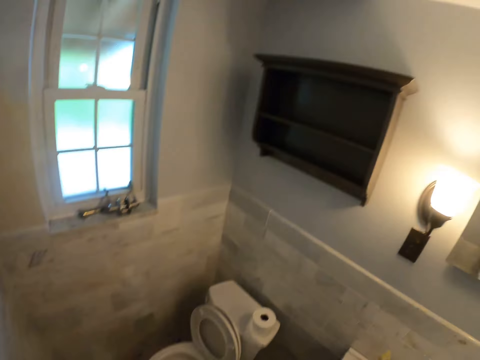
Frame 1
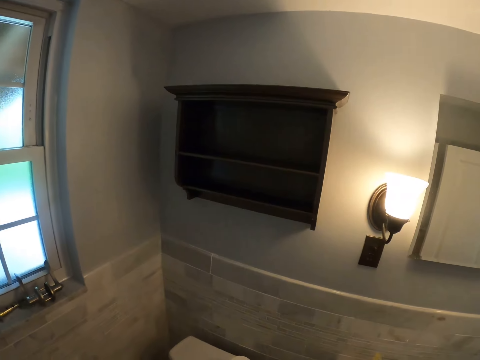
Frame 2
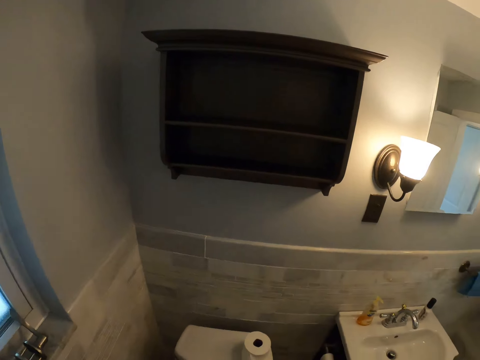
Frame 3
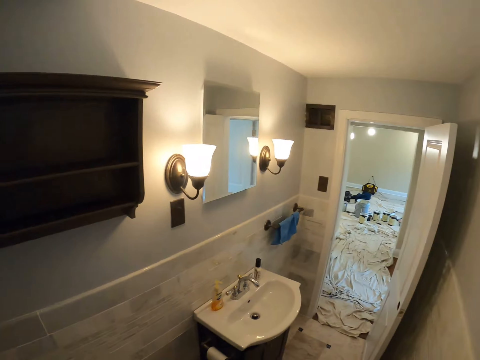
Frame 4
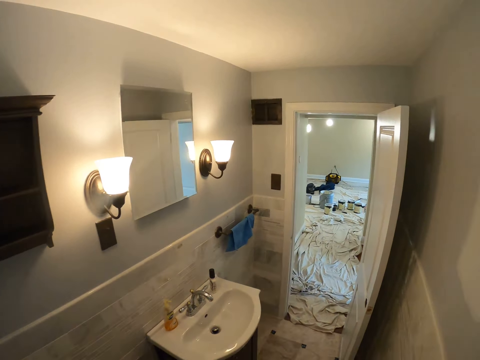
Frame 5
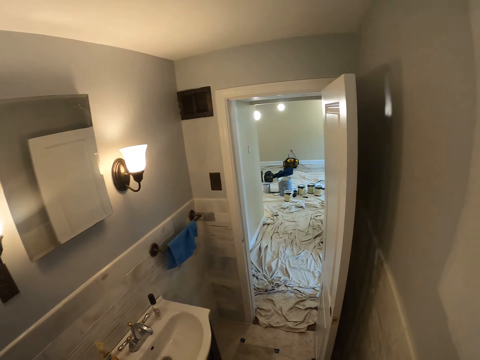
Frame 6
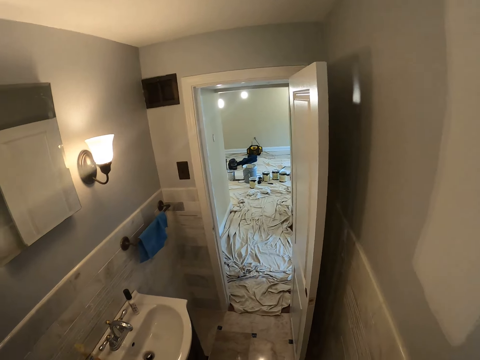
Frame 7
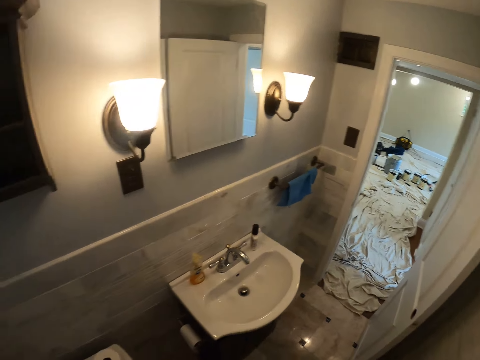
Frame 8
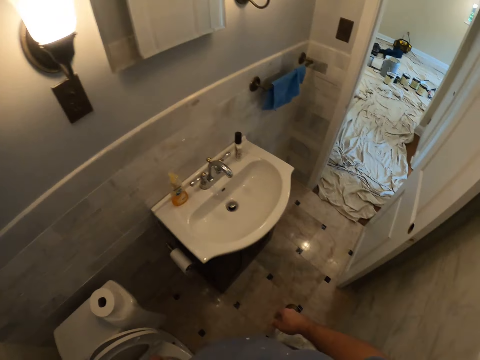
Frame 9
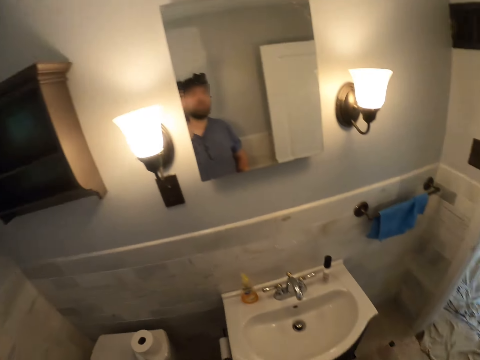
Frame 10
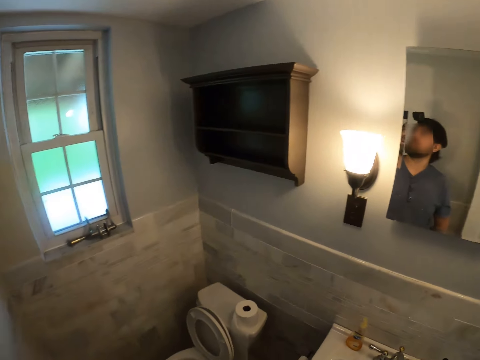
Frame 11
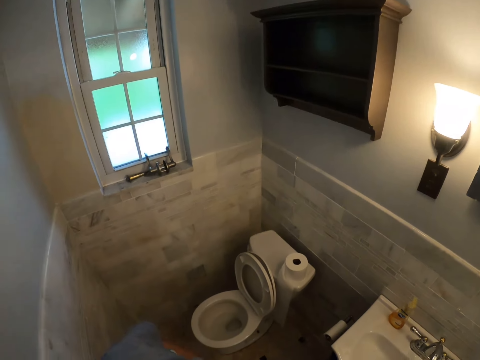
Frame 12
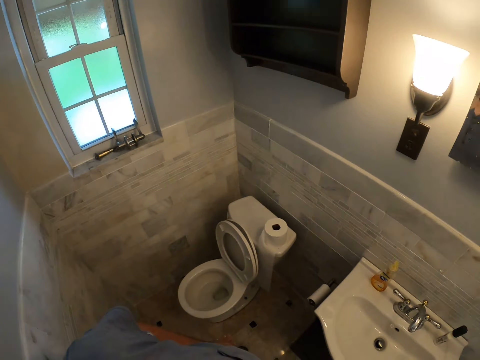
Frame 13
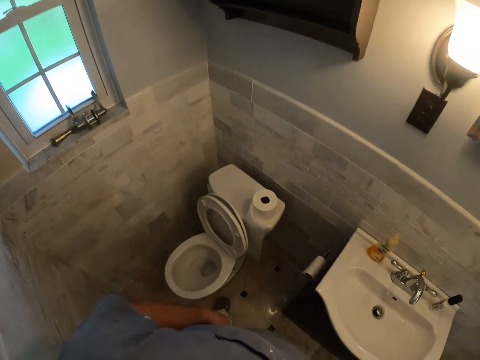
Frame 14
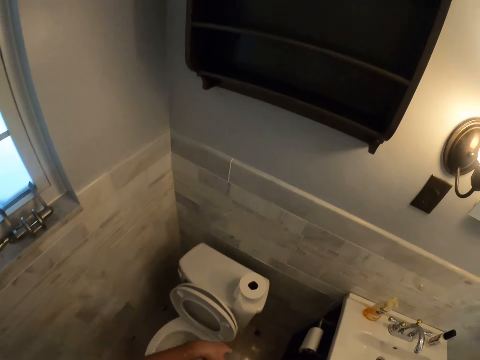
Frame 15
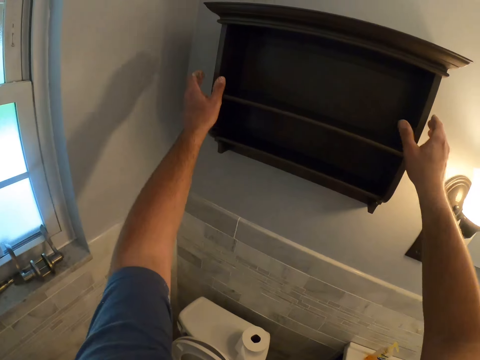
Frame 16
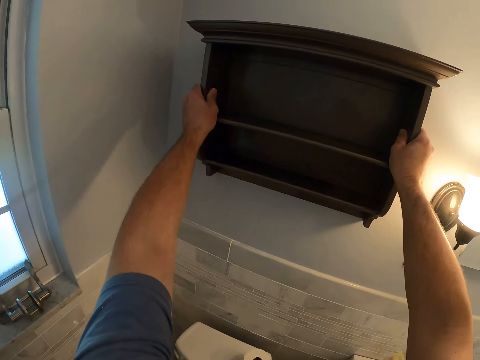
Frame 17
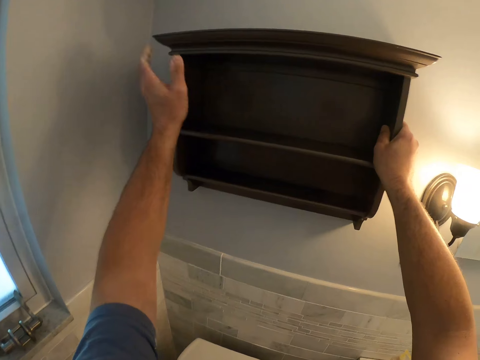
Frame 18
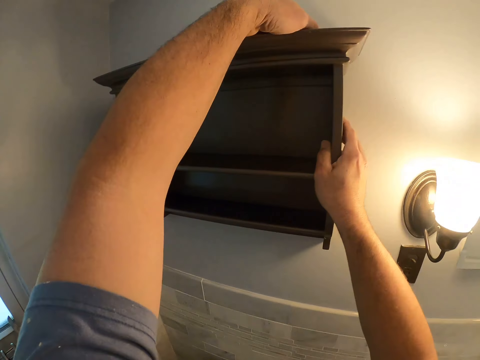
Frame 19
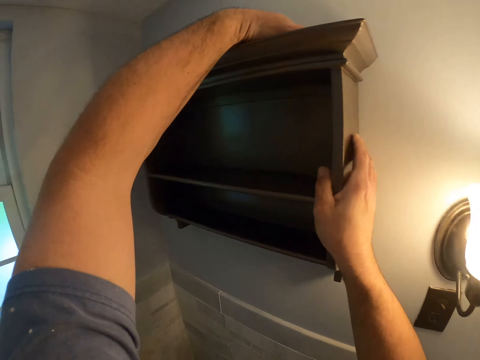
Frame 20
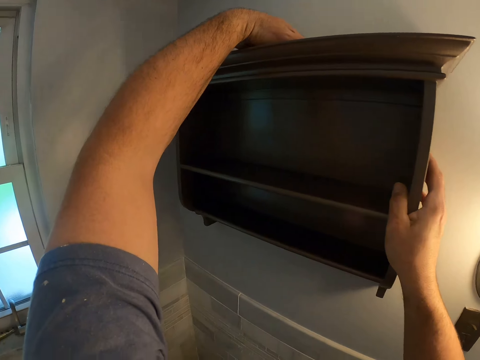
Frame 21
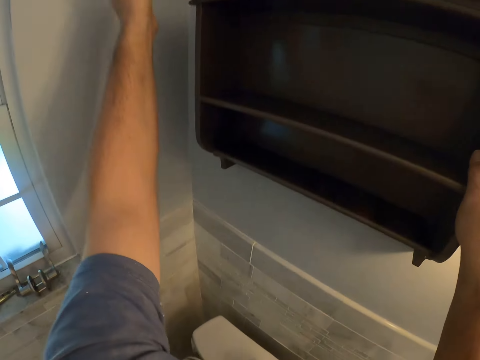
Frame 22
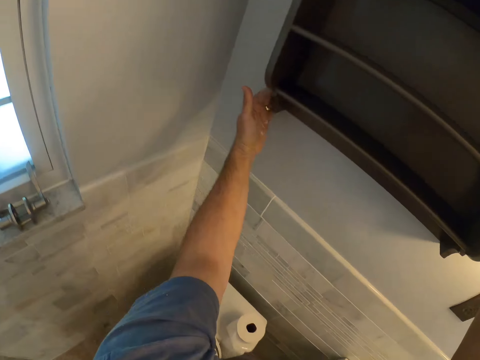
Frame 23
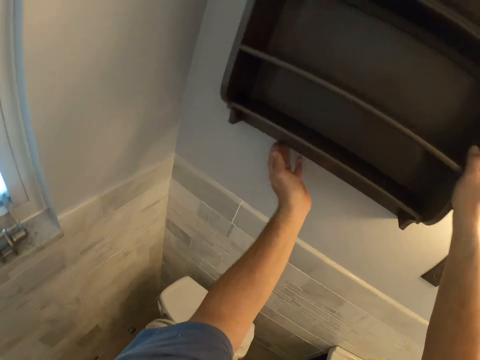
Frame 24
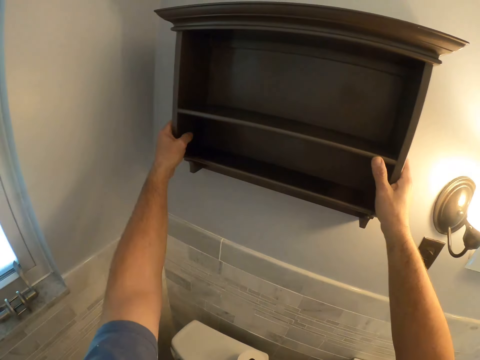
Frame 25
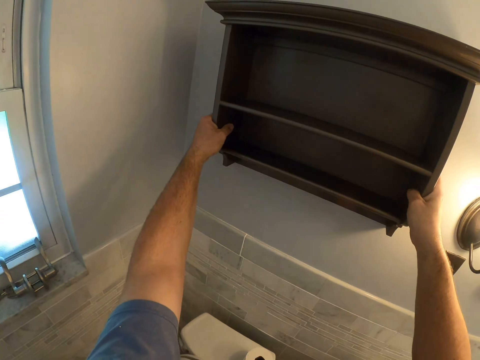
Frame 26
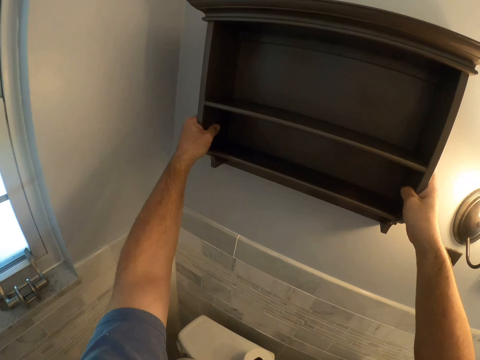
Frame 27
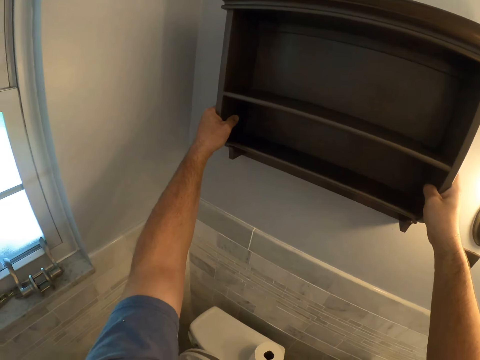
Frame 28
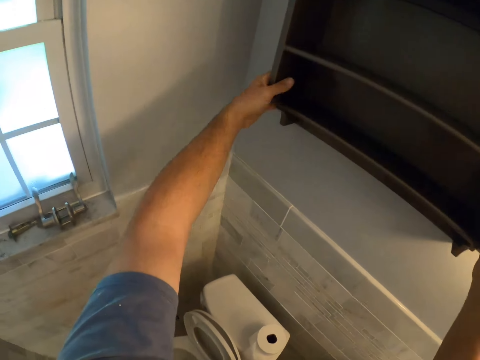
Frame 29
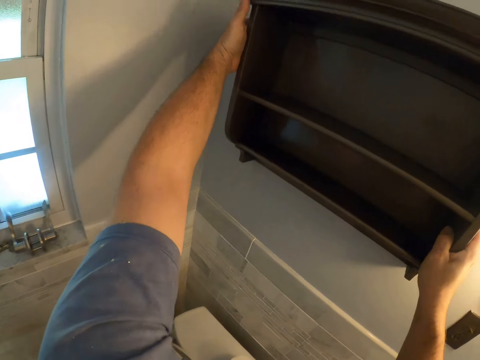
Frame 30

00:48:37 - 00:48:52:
The camera wearer looks around. They touch the medicine cabinet or shelves.

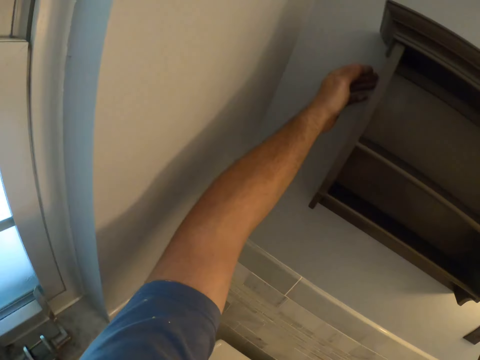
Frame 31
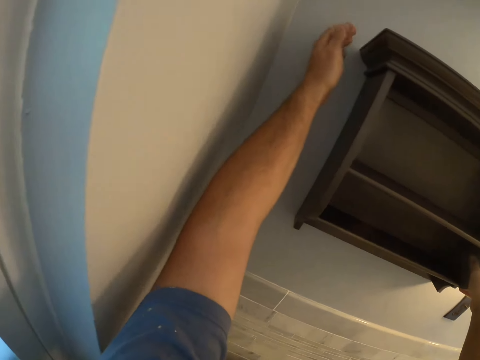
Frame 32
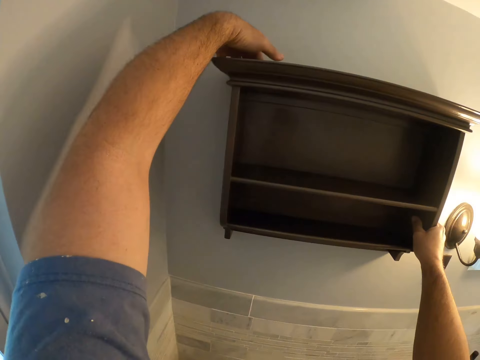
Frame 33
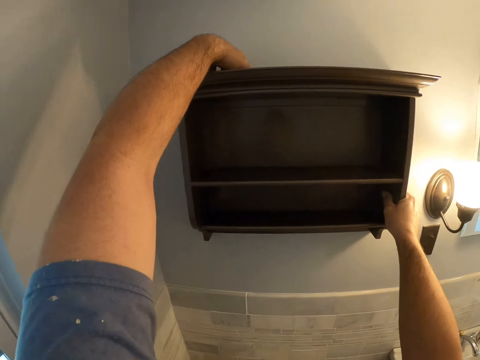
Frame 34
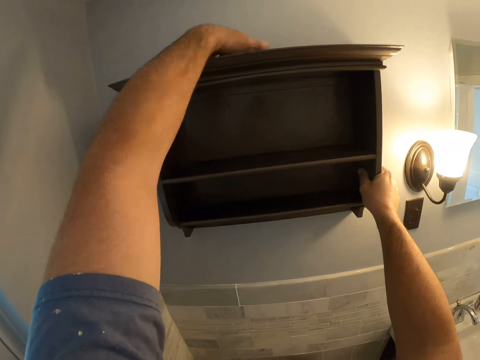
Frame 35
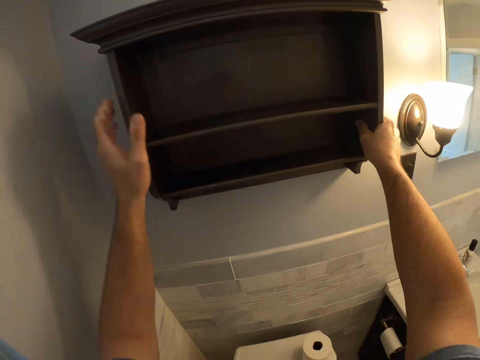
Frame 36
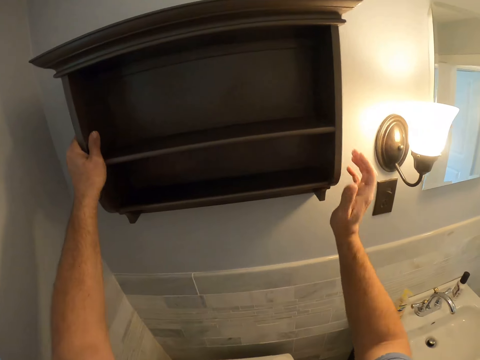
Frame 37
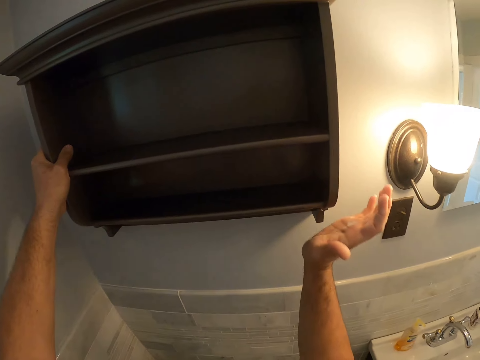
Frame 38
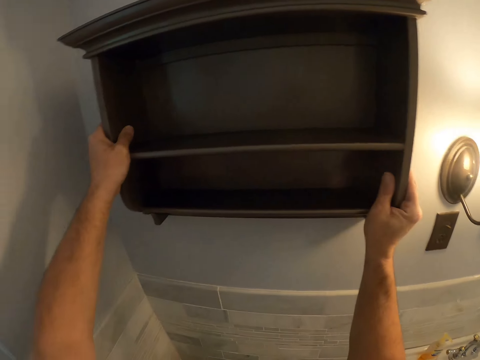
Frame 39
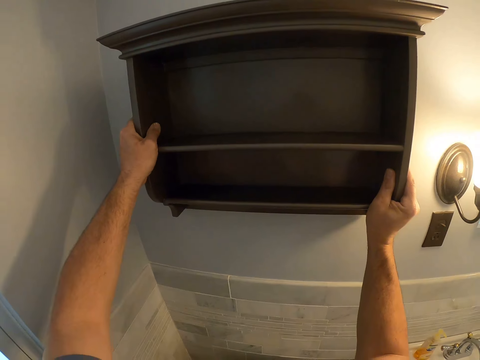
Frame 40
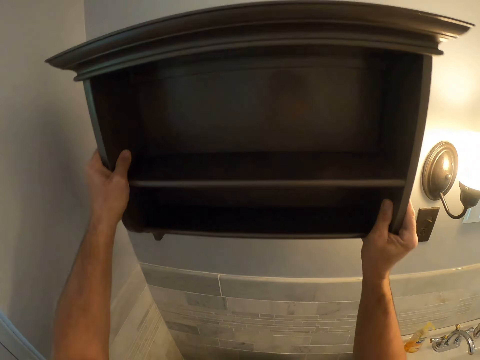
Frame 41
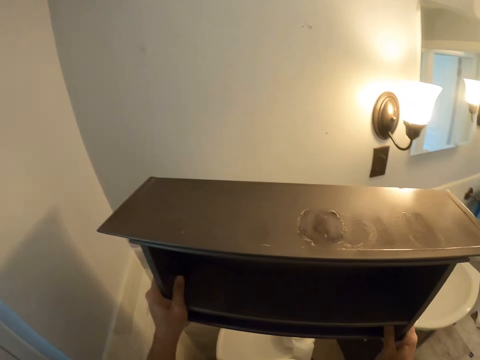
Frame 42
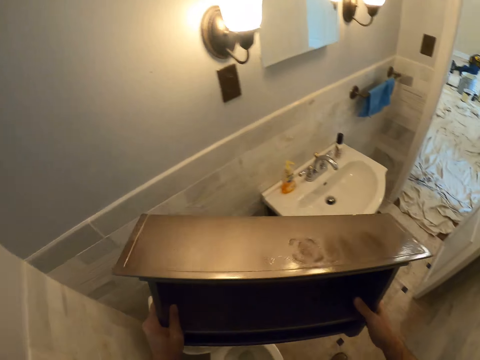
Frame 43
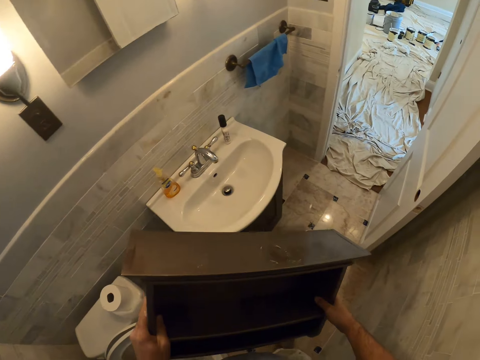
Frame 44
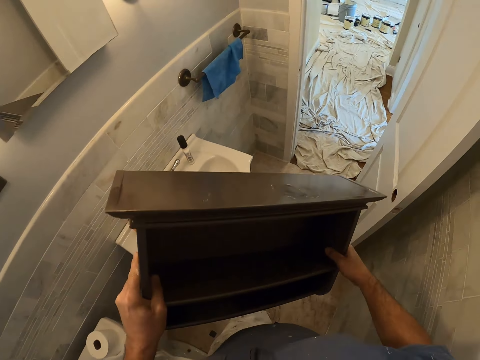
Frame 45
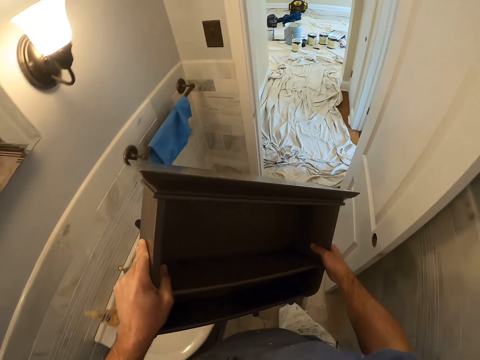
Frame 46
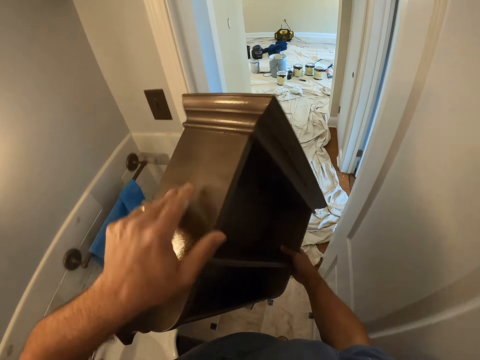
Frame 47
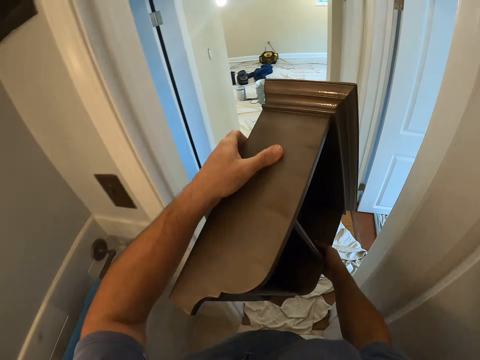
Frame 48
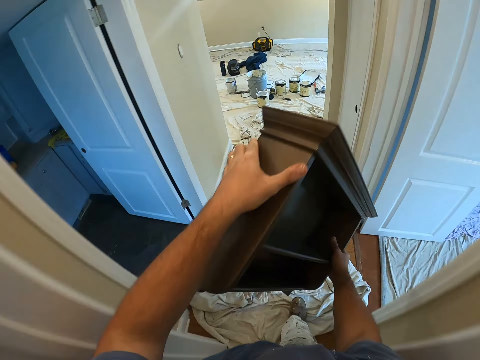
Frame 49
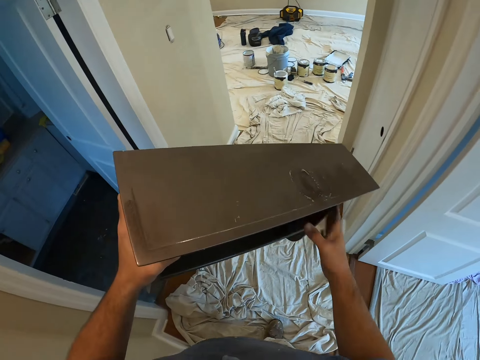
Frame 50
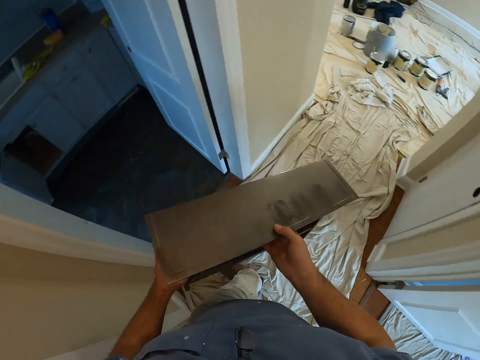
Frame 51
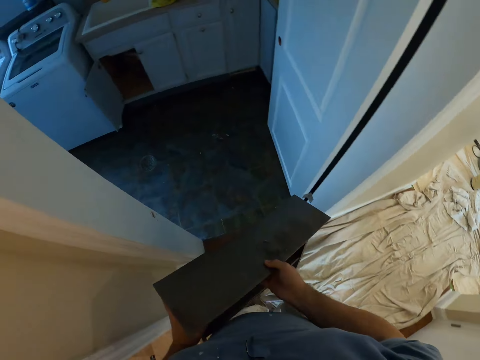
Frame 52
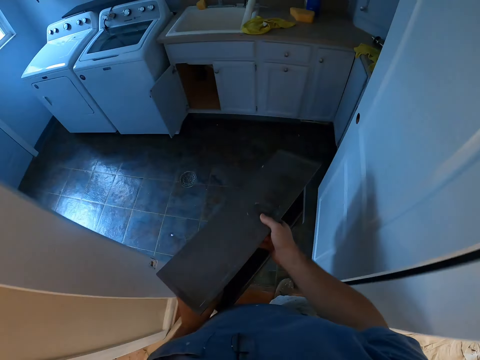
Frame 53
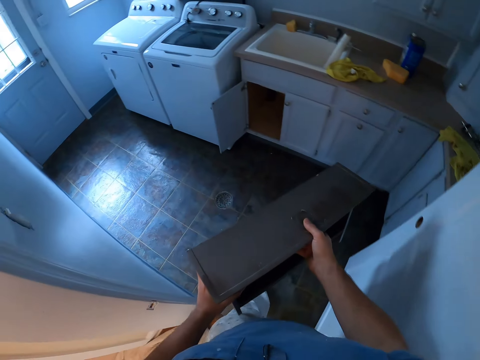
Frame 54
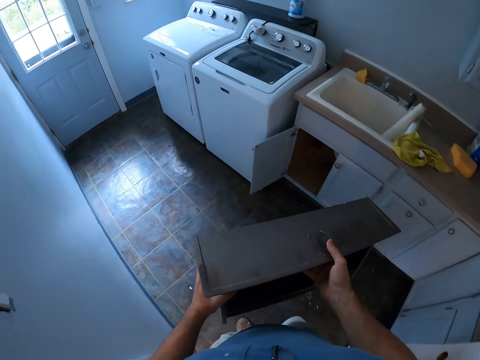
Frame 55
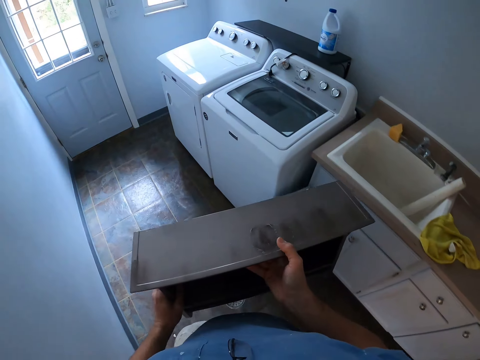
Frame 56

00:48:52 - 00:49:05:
The camera wearer removes the medicine cabinet from the wall. They walk around.
